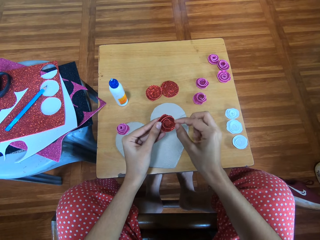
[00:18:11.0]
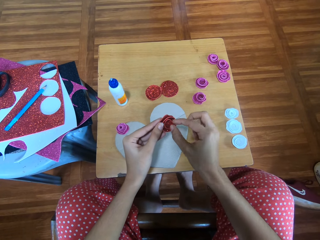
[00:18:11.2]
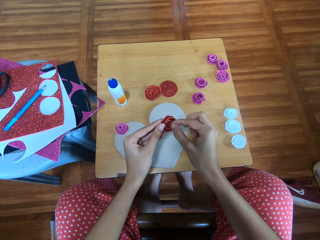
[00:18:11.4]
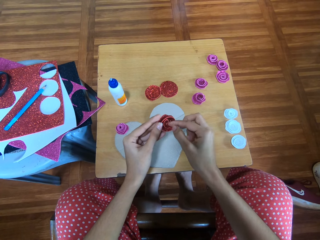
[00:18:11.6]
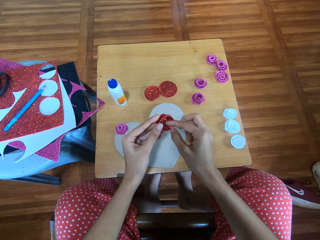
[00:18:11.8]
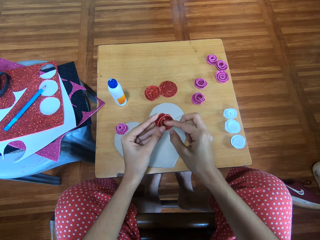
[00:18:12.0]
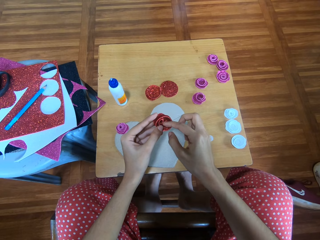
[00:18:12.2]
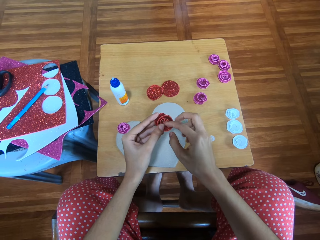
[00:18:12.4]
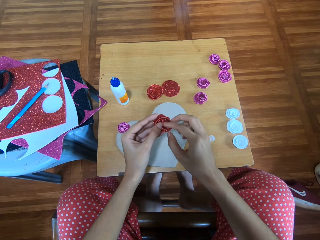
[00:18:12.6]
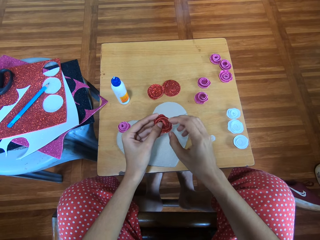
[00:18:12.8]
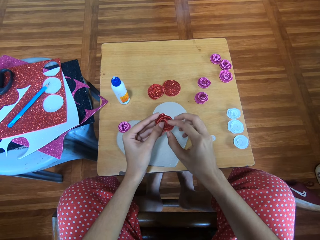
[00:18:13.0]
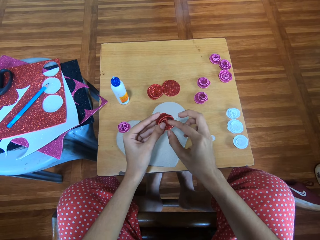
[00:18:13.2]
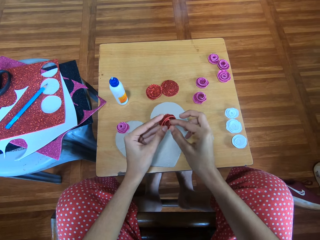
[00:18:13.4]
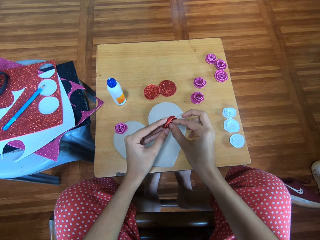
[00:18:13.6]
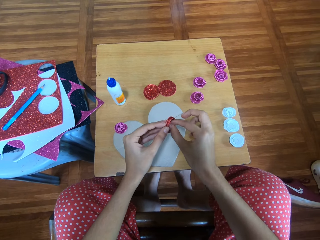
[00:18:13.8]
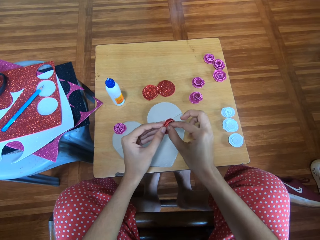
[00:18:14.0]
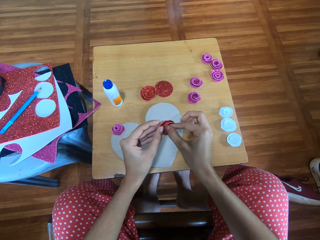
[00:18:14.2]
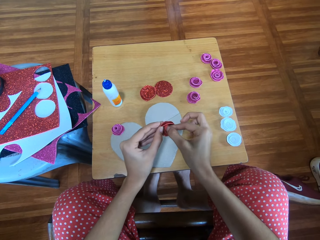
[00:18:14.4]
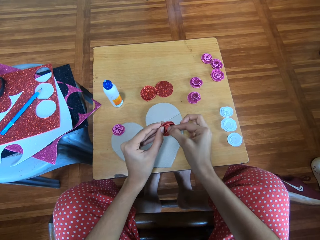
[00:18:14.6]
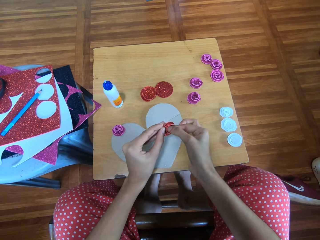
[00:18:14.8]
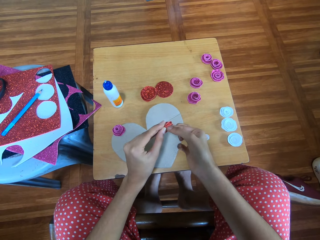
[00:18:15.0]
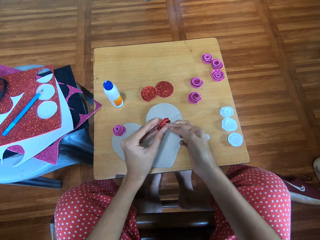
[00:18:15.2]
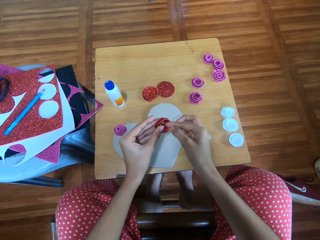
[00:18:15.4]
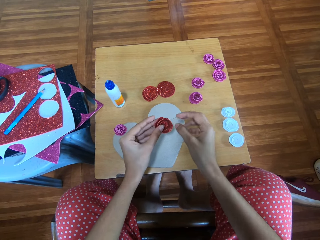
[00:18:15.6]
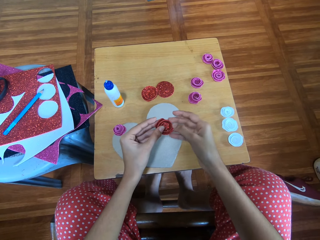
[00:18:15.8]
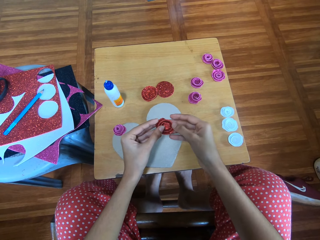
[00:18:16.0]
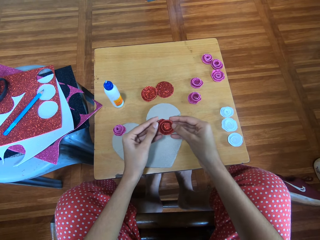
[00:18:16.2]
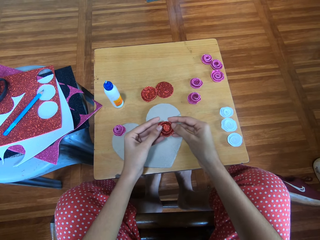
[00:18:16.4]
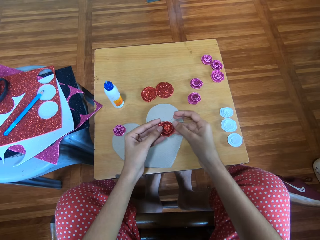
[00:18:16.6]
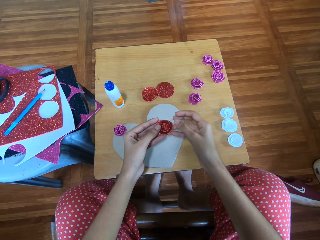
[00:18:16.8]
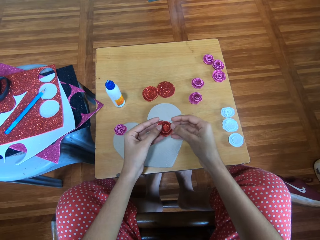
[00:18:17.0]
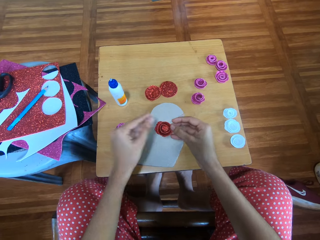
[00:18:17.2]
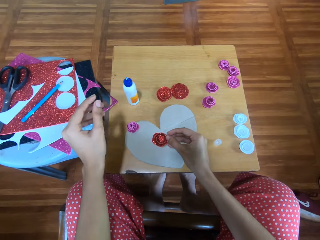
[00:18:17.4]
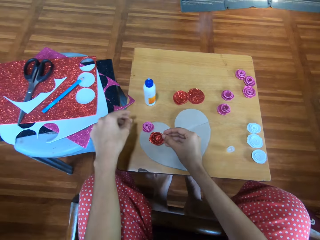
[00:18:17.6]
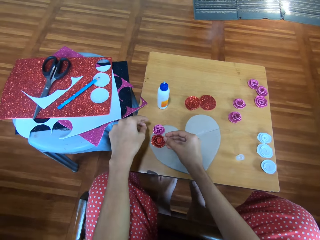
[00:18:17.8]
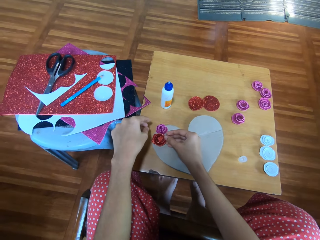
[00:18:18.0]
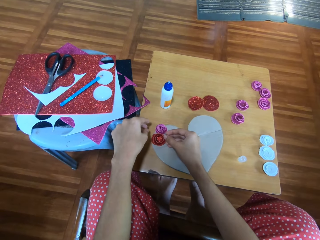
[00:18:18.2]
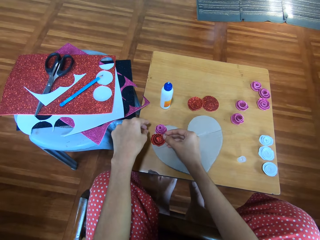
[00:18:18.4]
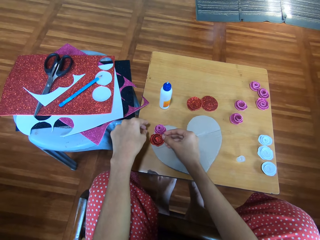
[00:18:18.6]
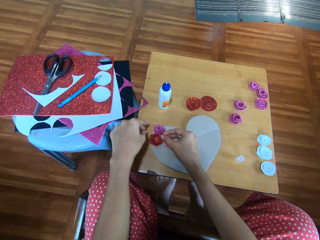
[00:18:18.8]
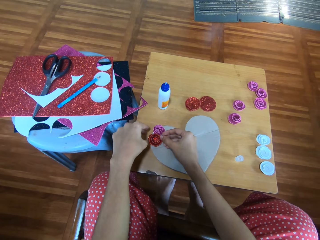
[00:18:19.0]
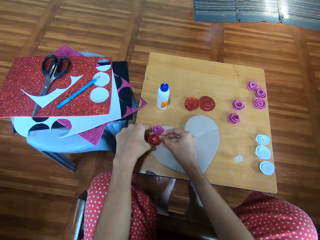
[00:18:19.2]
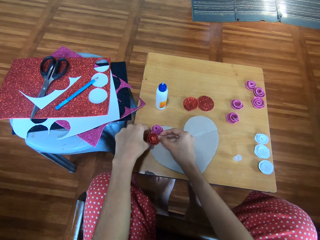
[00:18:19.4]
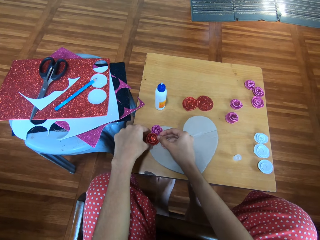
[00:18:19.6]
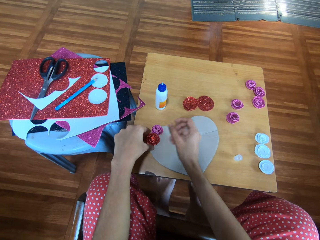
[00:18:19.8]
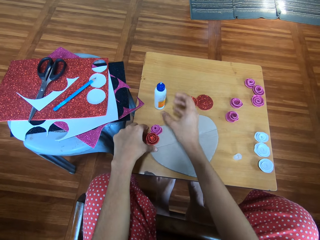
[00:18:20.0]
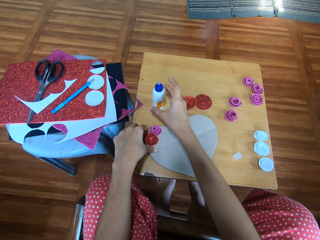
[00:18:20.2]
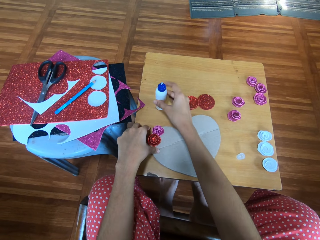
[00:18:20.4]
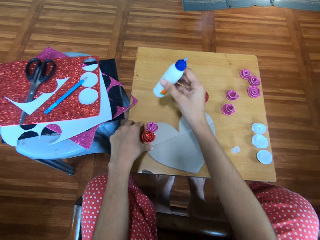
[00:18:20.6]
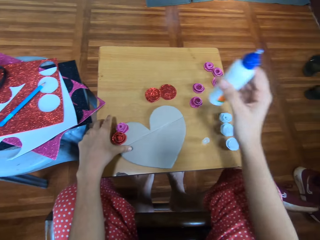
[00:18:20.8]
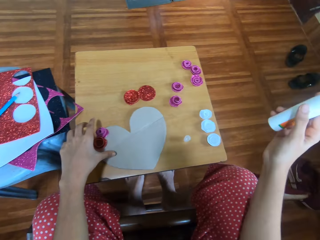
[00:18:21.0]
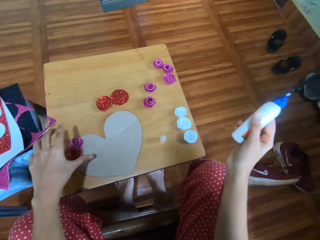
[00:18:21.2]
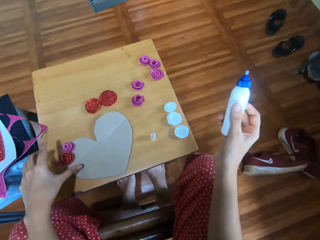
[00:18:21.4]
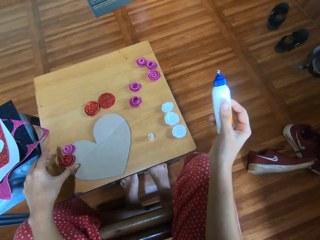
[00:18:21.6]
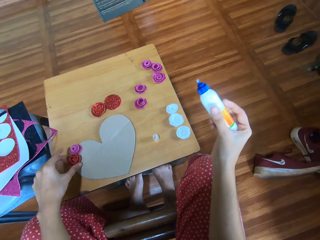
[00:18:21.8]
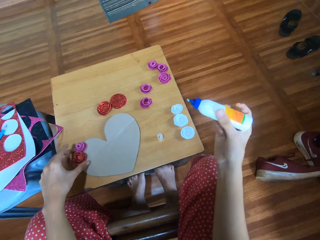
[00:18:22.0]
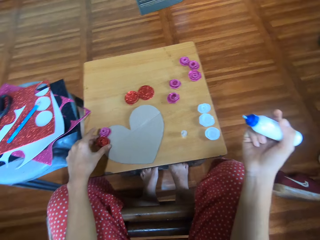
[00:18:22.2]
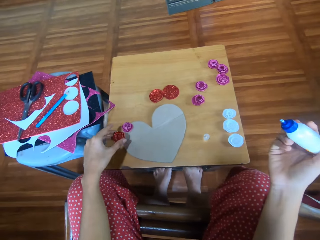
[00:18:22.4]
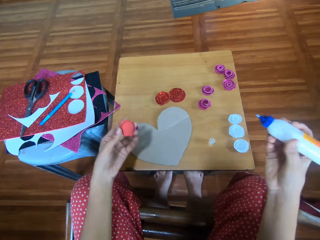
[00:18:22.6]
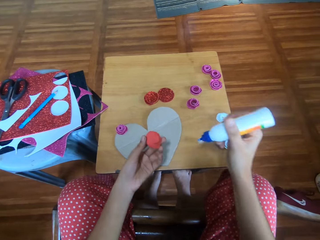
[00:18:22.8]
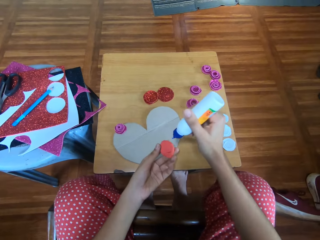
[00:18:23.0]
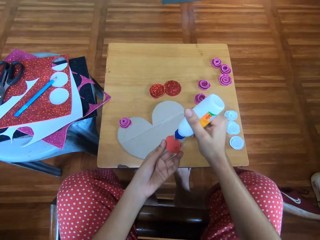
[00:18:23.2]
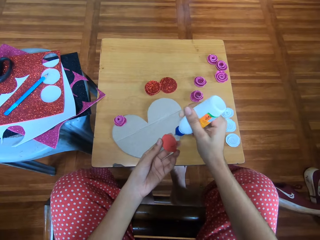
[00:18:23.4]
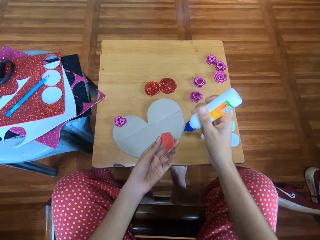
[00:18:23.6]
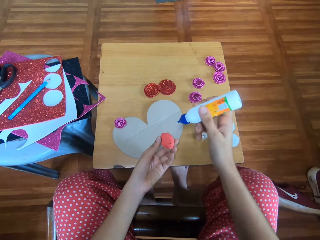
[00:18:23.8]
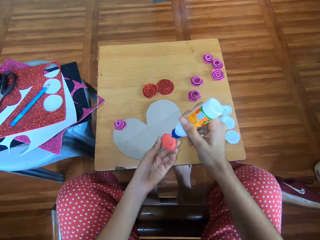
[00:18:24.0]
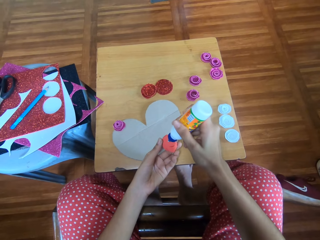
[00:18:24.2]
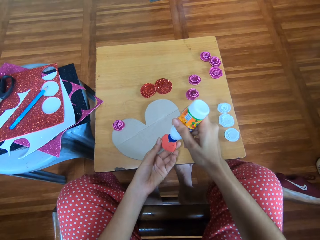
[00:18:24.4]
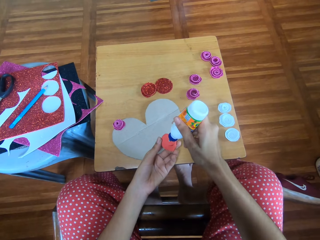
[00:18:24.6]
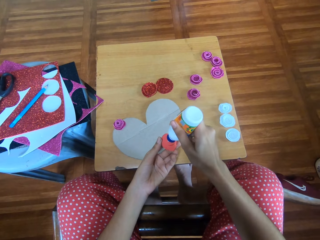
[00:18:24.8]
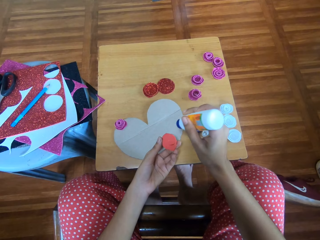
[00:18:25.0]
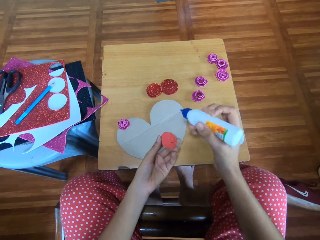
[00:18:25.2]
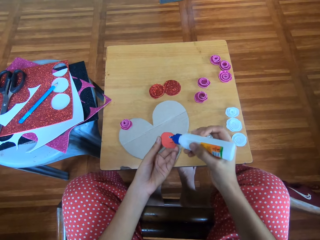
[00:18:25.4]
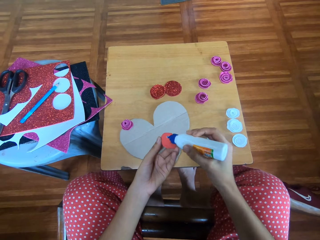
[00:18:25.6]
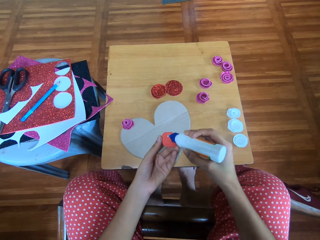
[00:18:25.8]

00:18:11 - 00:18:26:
The camera wearer touches the decoration. She sticks the decoration on the paper. She drops the piece on the cardboard. She picks up the bottle of glue from the table with her right hand. She picks up the piece of glitter paper from the table with her left hand. She glues the piece of folded glitter paper in her left hand with the bottle of glue on her right hand.

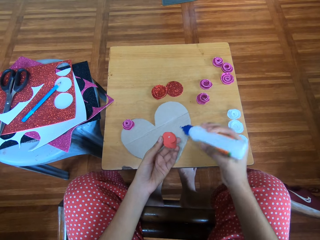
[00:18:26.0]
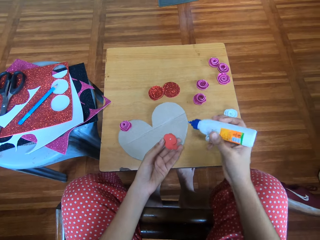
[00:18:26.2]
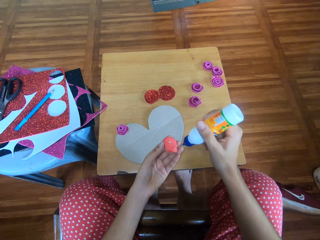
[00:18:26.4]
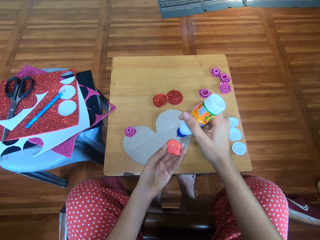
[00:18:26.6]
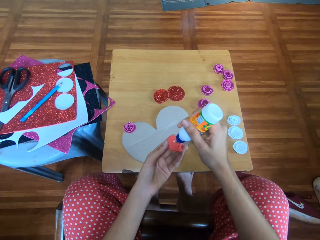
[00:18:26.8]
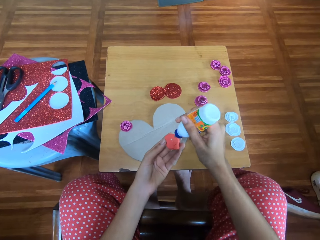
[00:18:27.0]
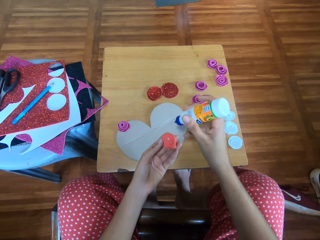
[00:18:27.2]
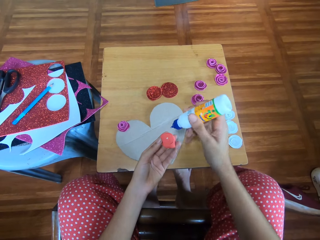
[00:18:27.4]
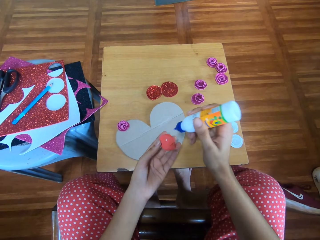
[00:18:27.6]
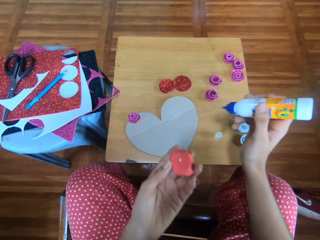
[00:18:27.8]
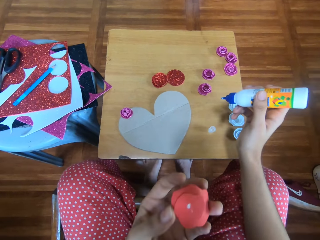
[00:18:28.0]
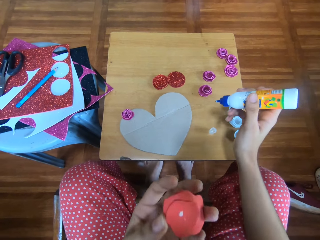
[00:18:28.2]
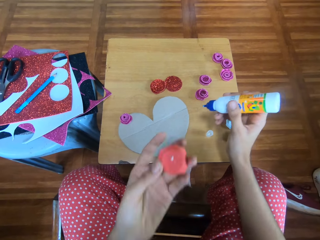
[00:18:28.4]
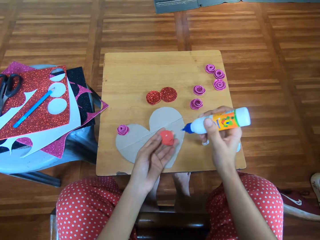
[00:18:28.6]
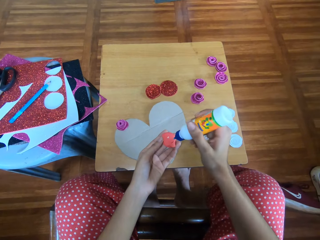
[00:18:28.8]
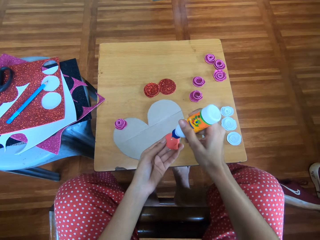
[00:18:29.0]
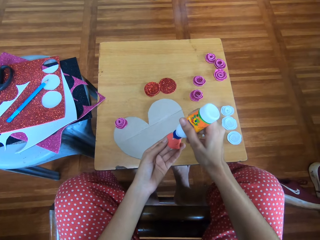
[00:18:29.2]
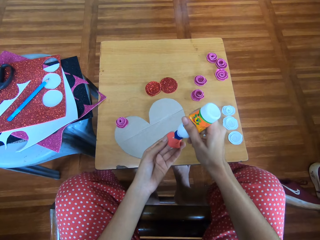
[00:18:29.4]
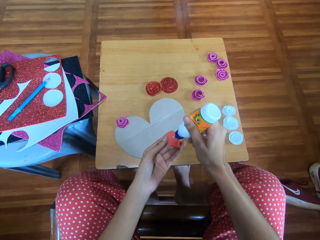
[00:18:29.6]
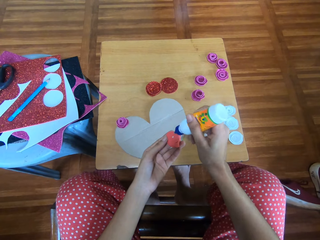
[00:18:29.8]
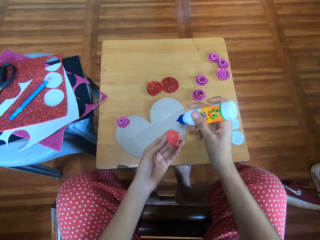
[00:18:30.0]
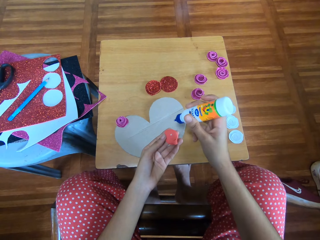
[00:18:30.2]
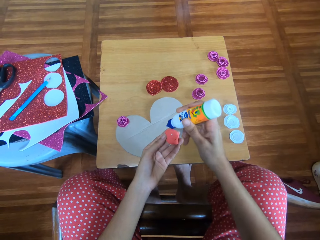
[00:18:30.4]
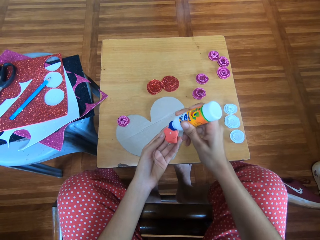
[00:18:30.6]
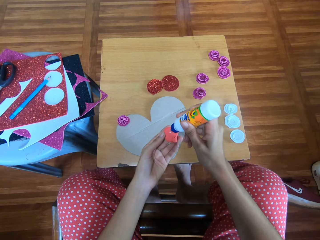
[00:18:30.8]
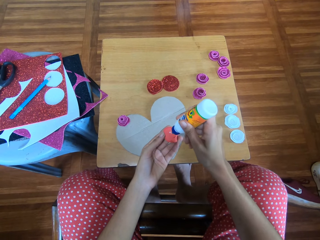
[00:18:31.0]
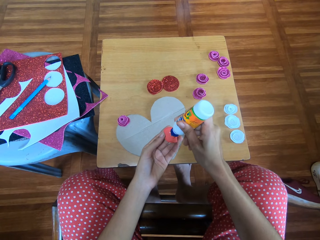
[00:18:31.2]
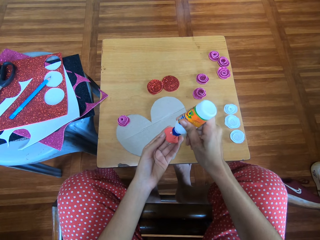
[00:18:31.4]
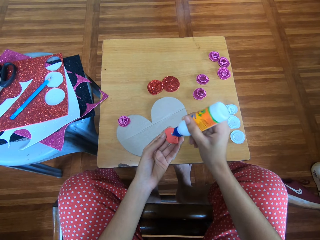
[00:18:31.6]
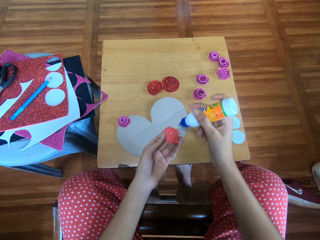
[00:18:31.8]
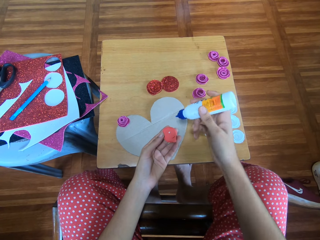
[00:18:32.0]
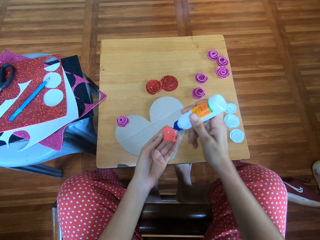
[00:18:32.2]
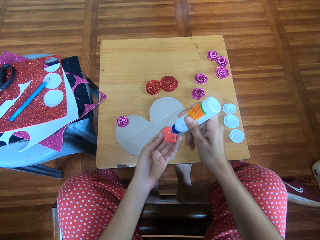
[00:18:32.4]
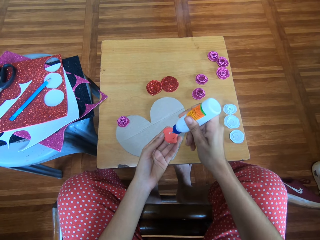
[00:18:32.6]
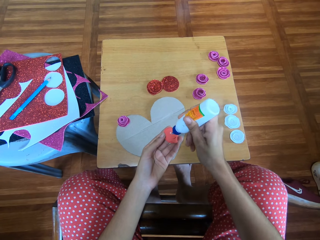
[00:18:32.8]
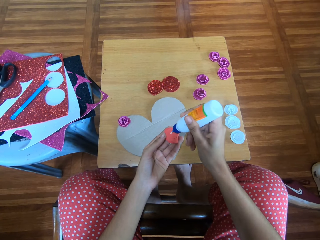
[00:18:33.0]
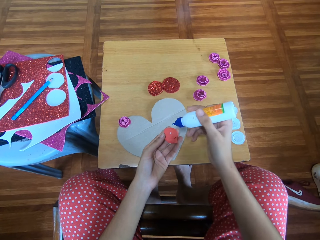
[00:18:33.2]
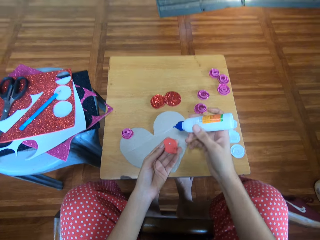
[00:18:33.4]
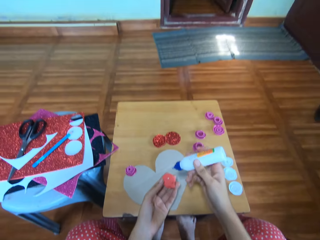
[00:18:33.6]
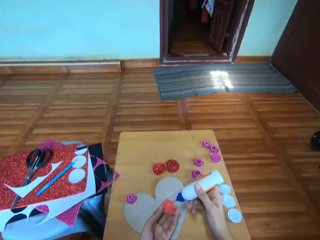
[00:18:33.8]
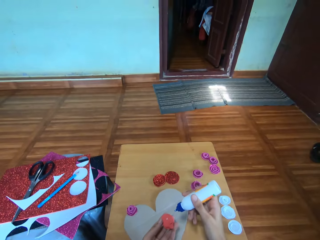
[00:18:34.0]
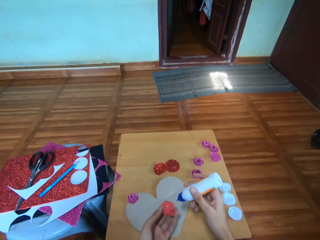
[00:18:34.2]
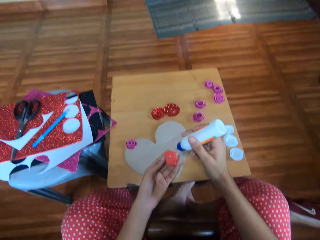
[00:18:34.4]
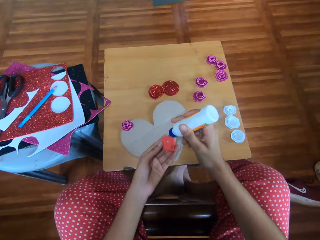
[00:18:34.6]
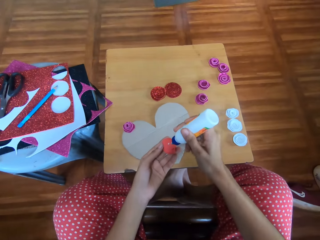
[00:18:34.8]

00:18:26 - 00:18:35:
The camera wearer carries the piece of glitter paper to her face. She glues the piece of glitter paper in her left hand with the bottle of glue on her right hand.
